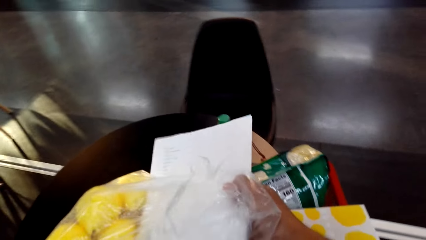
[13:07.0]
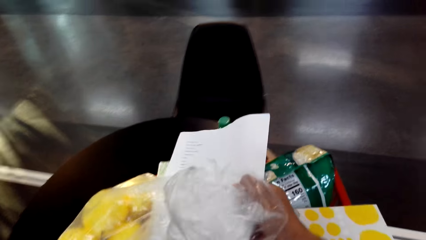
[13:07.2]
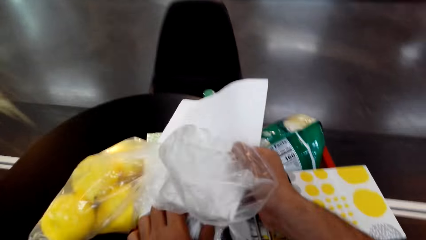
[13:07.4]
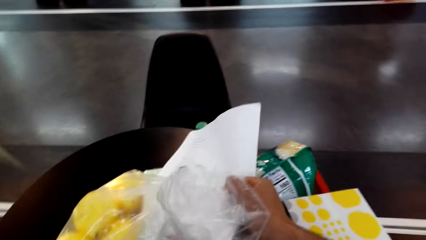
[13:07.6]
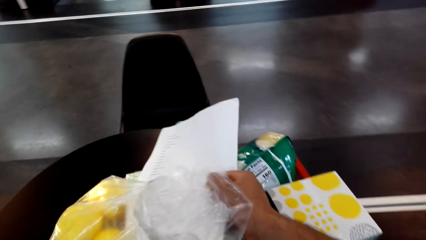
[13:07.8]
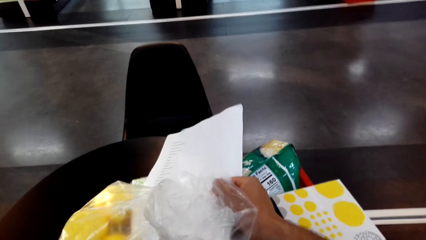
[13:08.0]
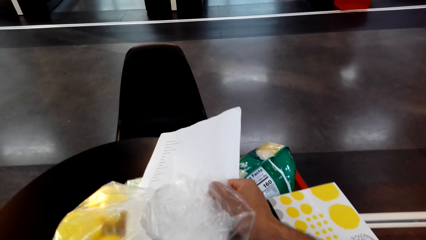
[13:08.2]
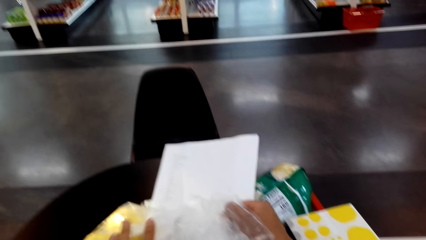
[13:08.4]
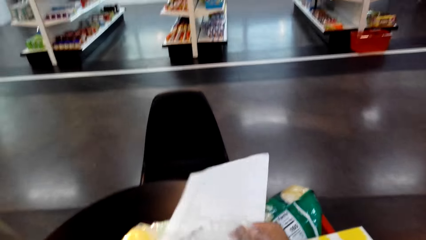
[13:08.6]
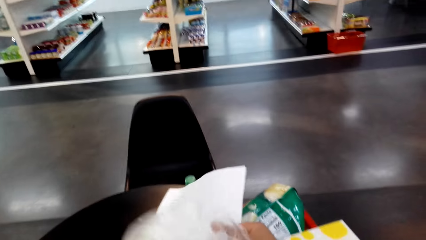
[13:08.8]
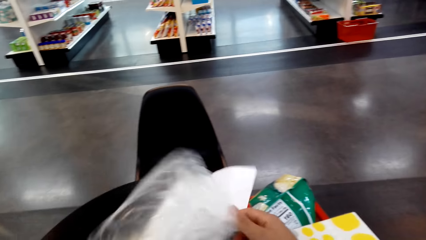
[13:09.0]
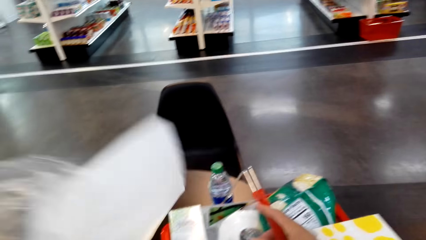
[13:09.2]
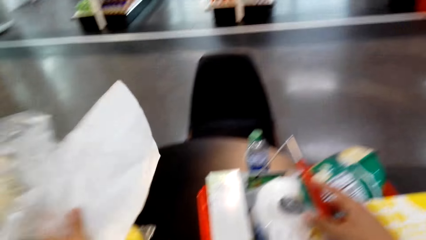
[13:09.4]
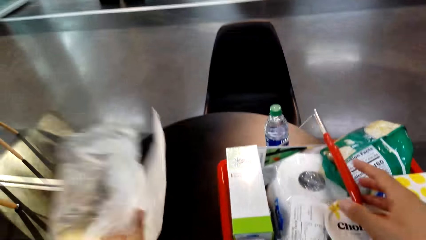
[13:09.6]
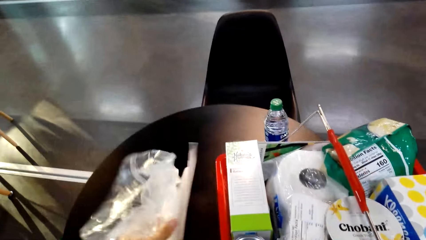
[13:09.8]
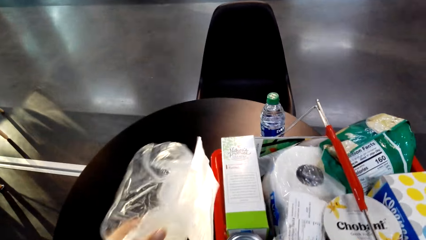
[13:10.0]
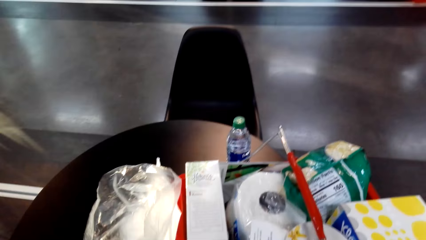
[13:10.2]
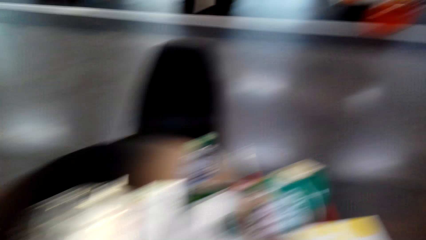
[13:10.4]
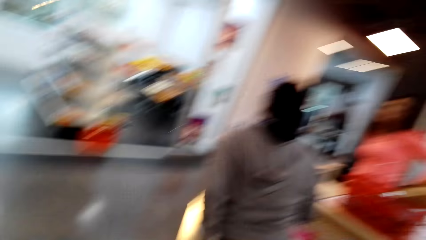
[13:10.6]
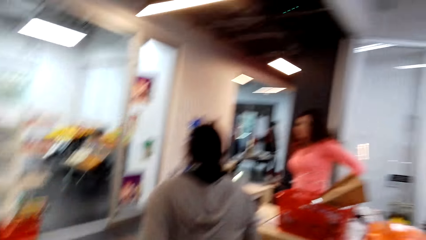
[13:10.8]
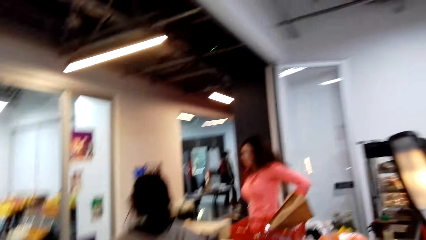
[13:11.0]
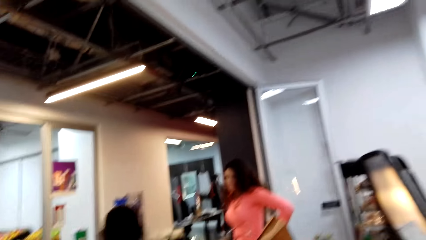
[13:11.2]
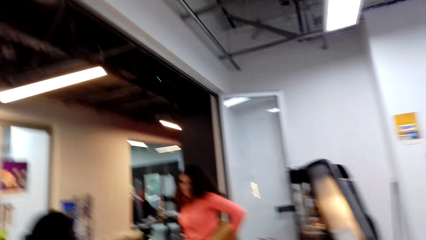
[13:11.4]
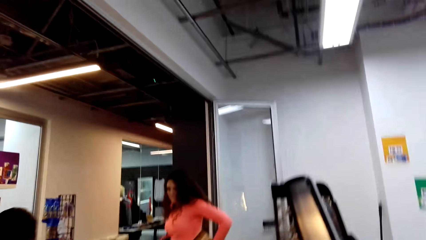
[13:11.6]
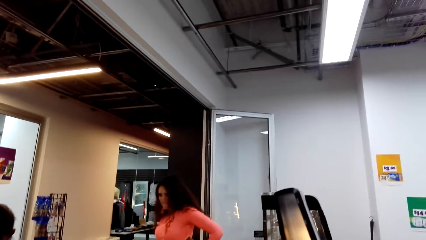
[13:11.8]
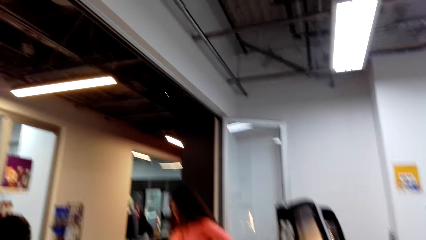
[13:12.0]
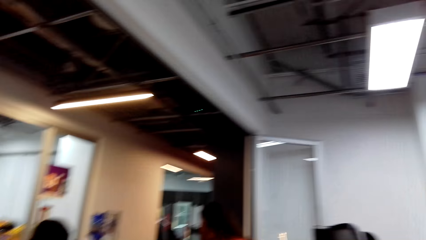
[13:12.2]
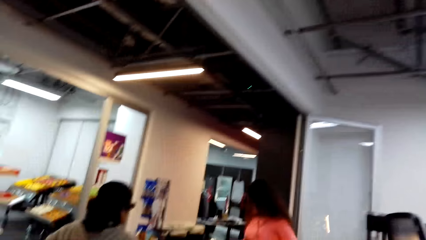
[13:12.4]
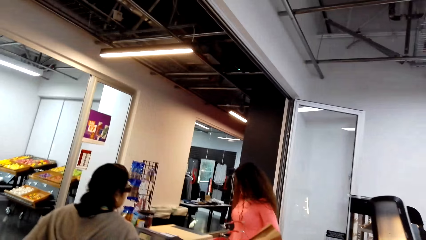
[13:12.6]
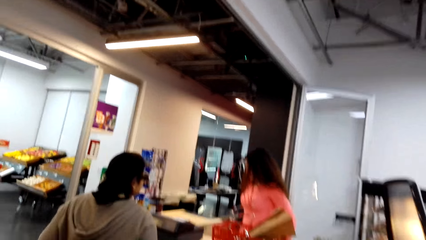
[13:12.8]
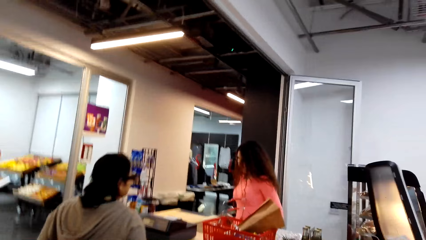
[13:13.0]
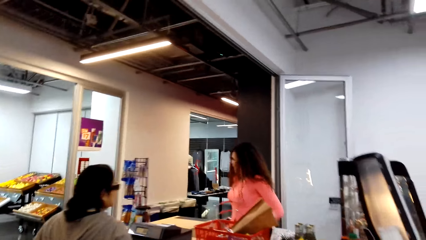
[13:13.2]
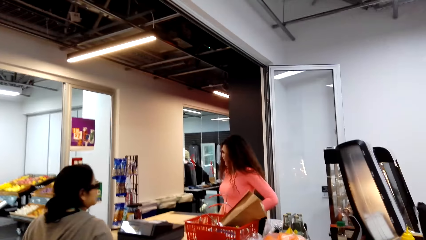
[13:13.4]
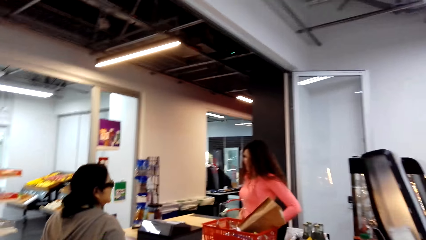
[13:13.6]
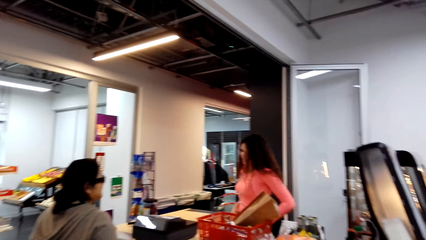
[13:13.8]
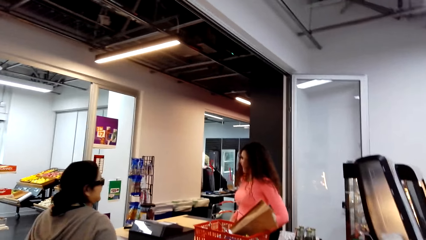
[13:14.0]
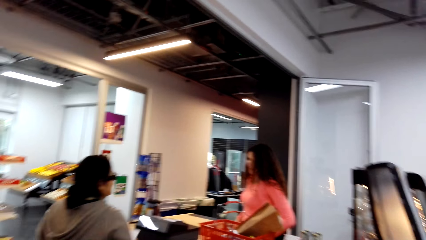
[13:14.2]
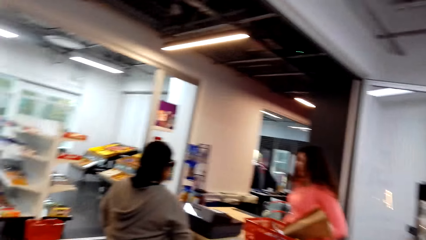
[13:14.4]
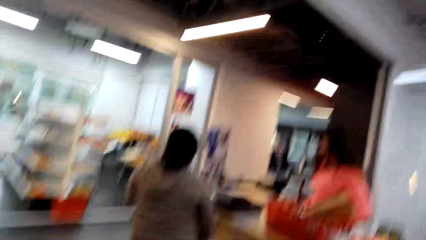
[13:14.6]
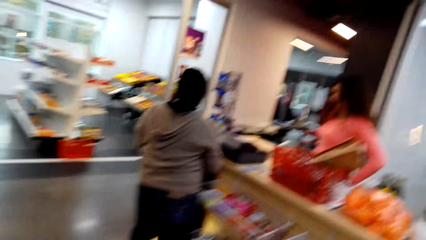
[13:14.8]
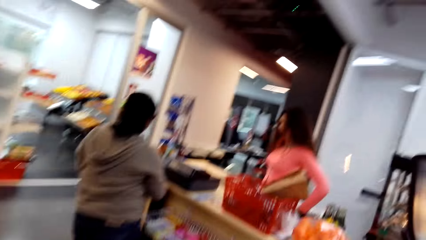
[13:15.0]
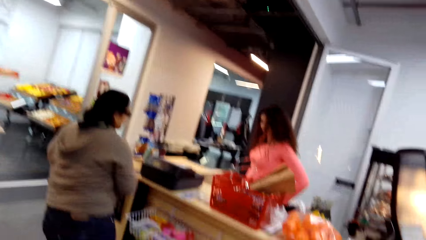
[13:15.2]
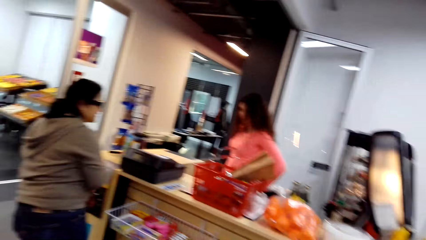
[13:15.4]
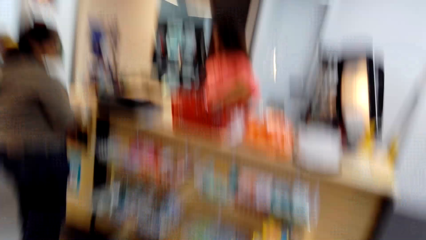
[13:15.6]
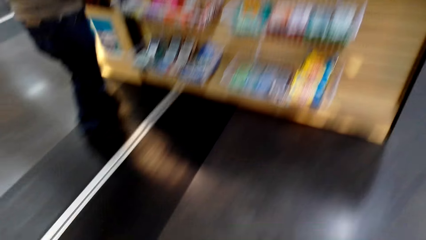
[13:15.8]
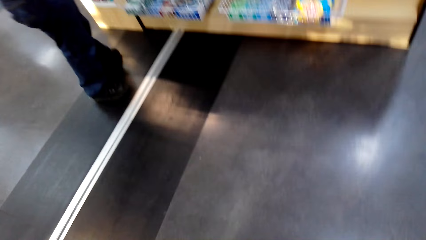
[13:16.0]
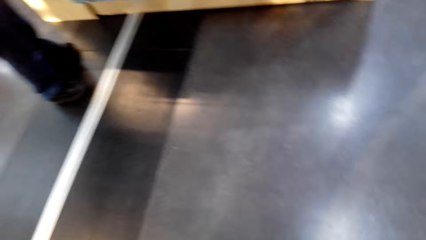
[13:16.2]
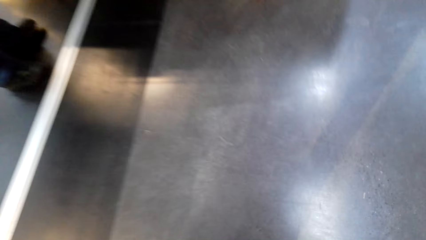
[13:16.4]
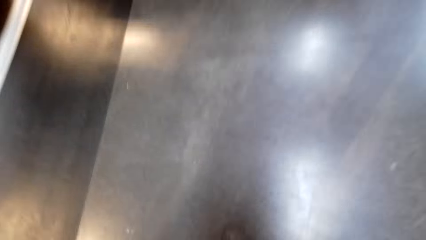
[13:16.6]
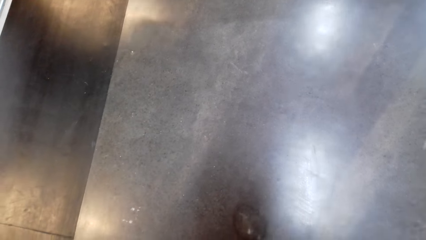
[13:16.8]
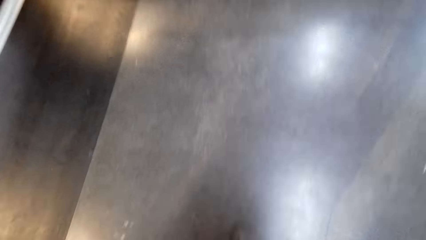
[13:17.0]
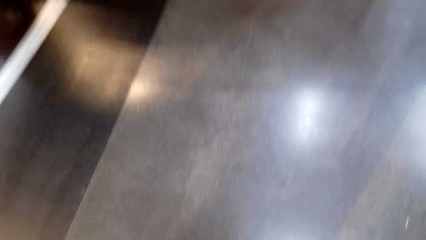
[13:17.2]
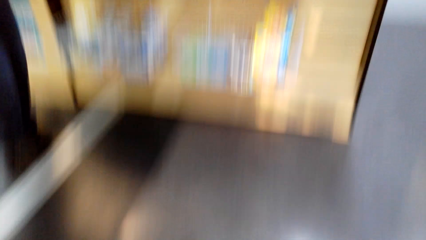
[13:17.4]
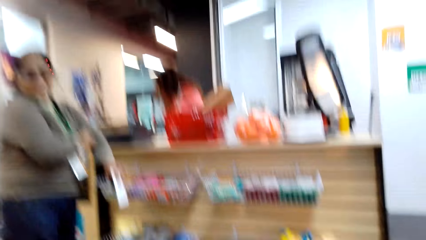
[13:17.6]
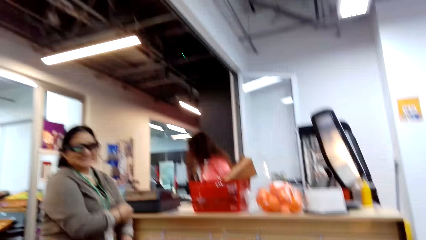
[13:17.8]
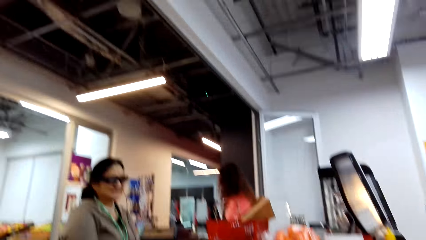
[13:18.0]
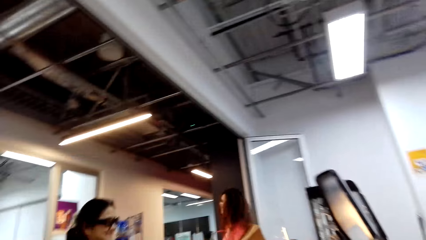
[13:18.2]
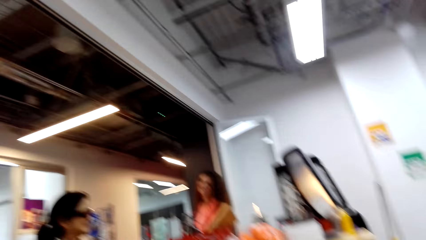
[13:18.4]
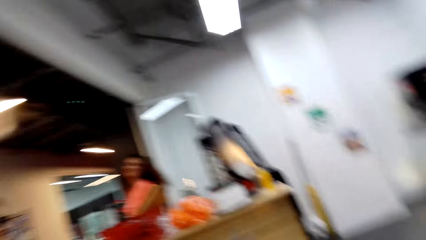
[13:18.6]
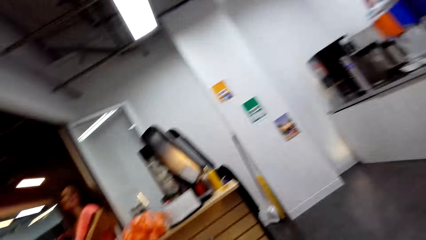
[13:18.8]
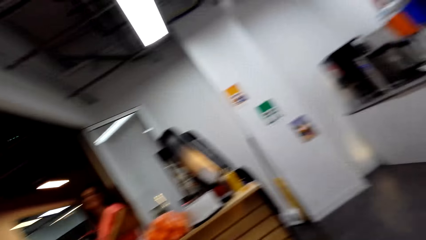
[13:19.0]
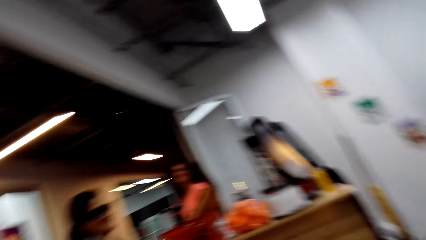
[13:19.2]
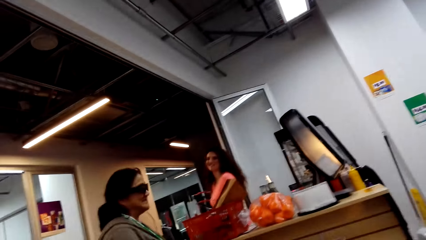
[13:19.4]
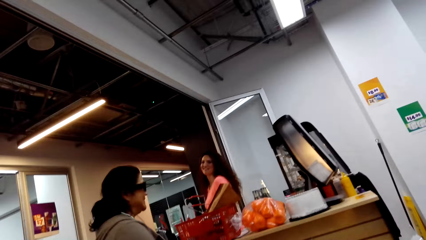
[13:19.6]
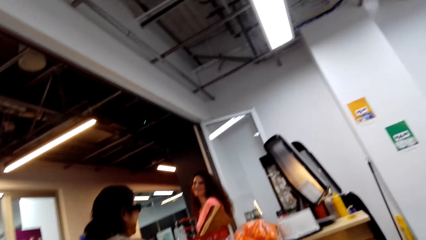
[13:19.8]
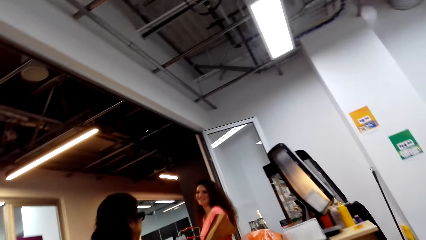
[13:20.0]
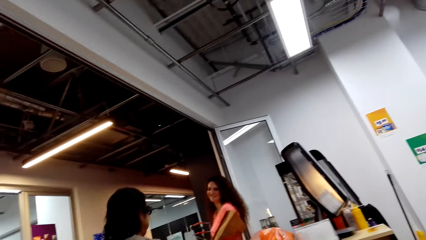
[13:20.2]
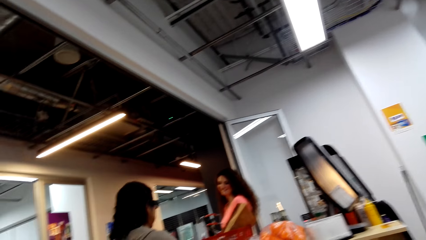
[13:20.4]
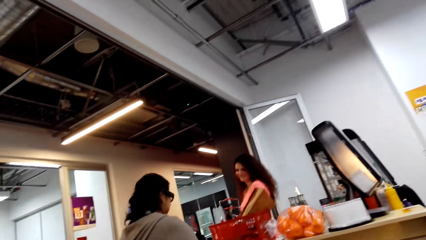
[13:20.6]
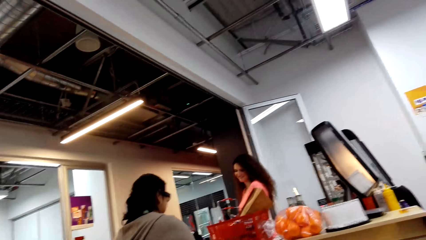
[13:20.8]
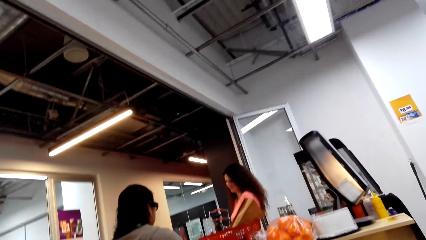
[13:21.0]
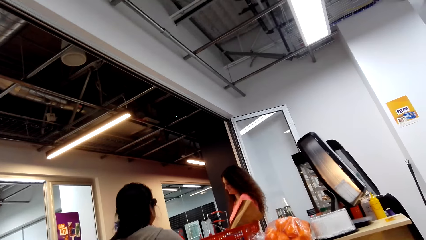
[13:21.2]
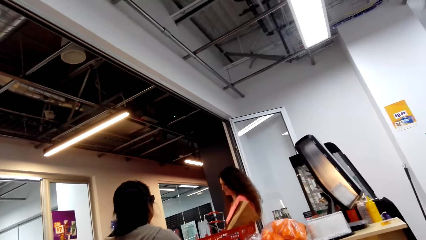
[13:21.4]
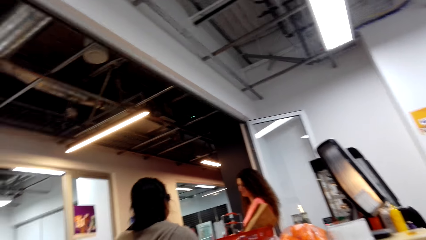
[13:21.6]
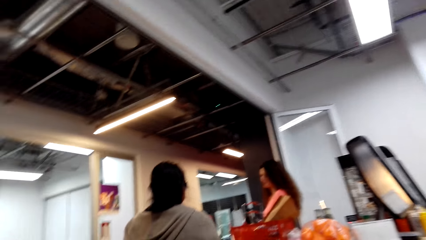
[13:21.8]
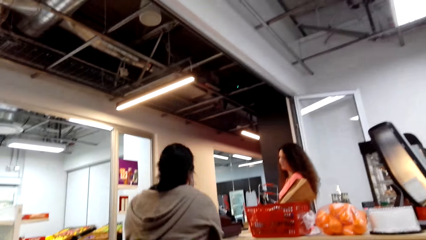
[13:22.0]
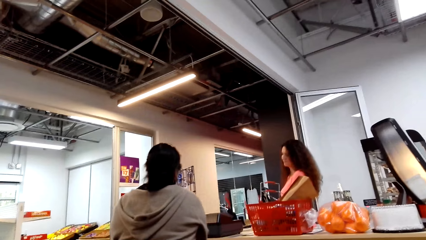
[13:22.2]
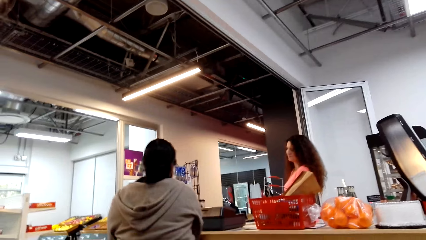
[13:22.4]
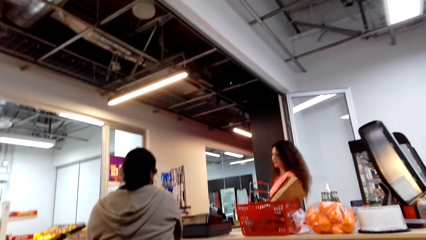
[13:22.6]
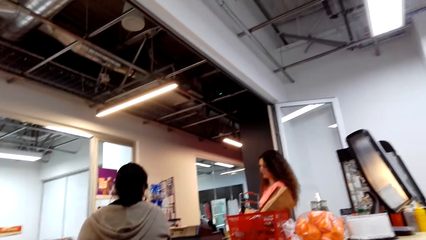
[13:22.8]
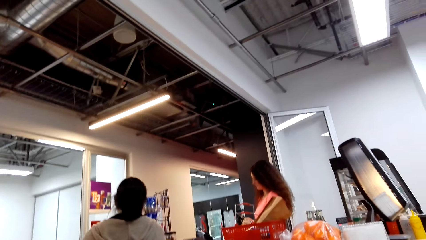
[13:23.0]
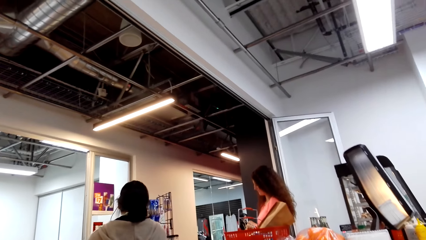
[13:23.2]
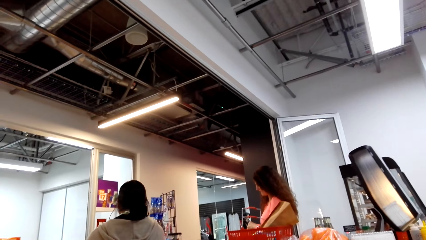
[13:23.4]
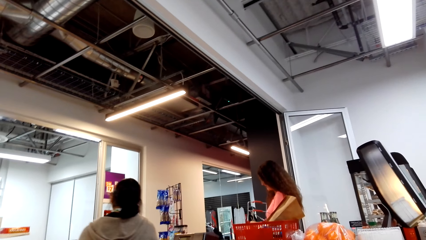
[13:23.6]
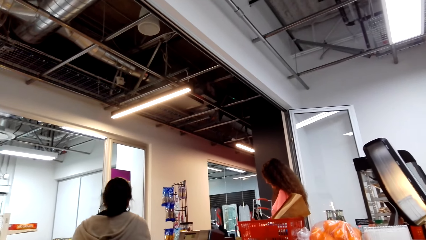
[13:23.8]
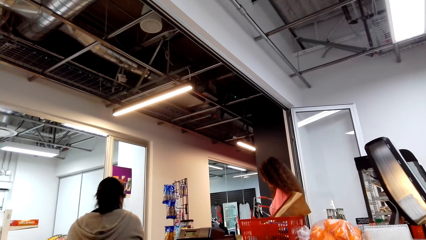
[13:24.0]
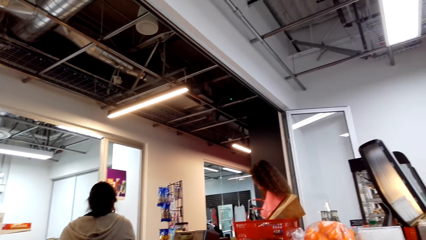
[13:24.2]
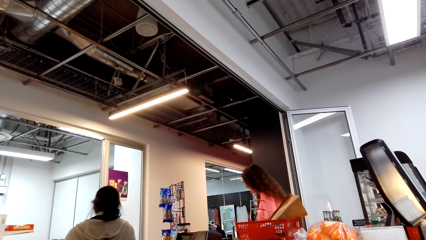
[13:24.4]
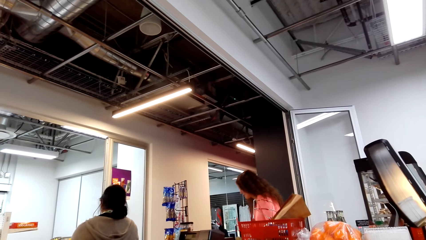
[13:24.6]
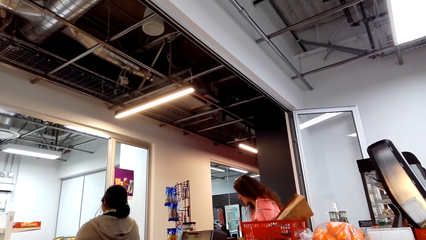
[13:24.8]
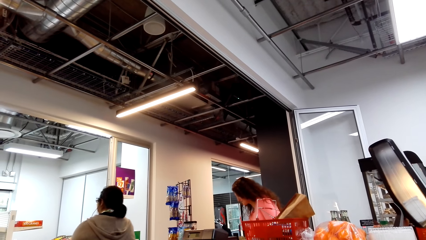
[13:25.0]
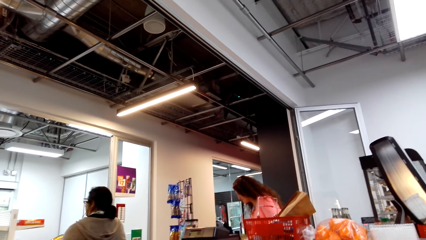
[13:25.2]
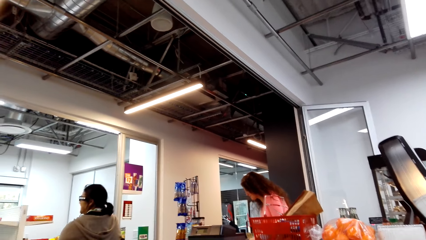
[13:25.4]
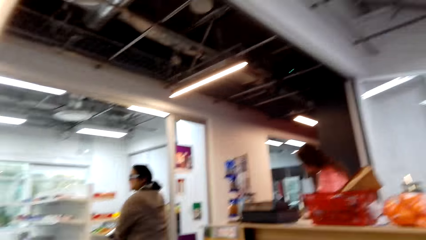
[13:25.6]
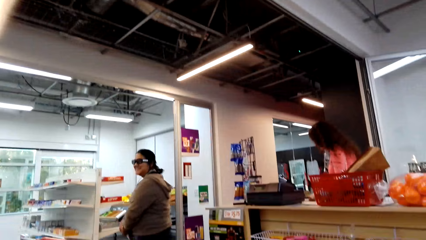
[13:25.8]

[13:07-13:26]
The camera wearer places items on the table. They hold a polythene paper. They look around the room. They laugh in the room. They look around the room. They laugh in the room. They look around the room. A woman converses with a cashier.
